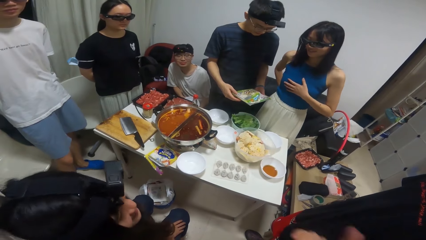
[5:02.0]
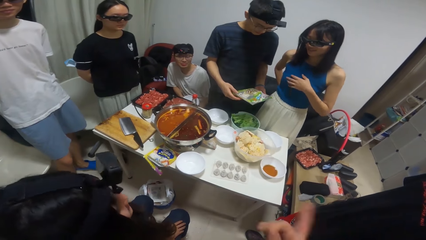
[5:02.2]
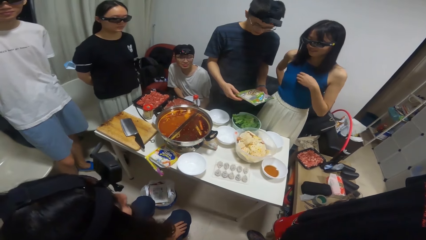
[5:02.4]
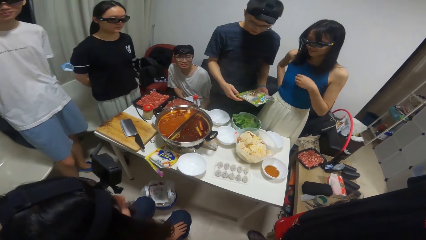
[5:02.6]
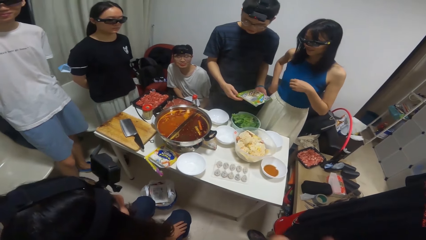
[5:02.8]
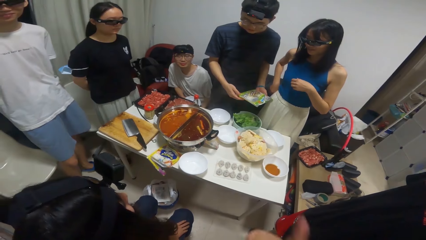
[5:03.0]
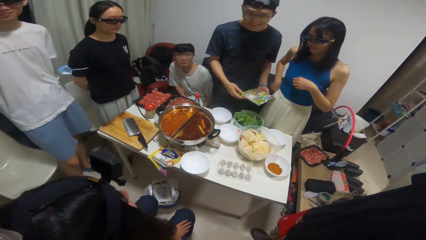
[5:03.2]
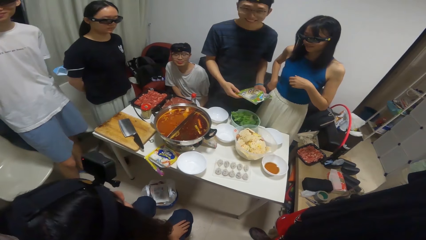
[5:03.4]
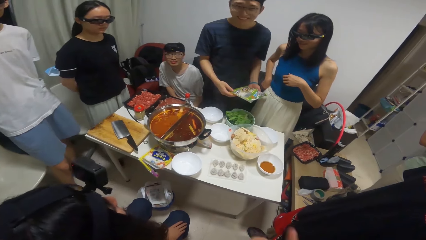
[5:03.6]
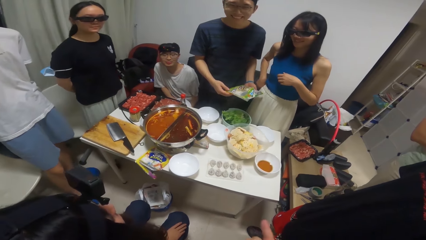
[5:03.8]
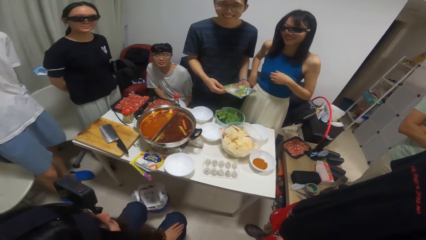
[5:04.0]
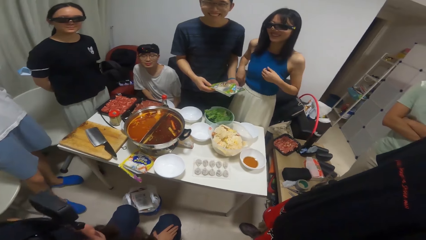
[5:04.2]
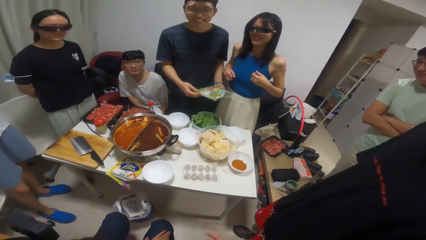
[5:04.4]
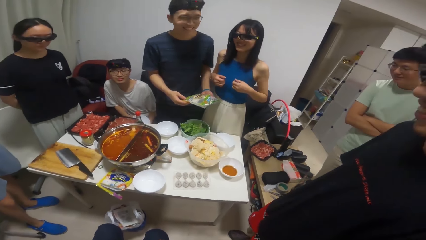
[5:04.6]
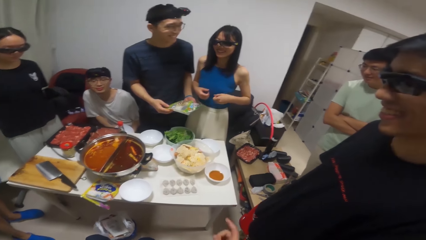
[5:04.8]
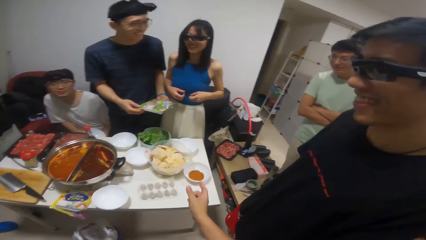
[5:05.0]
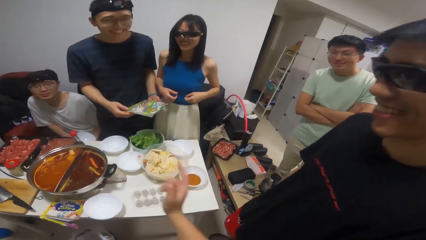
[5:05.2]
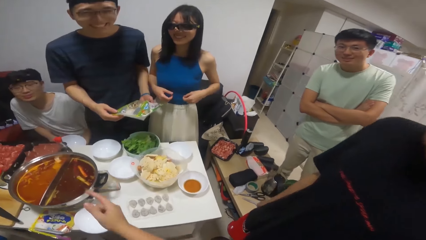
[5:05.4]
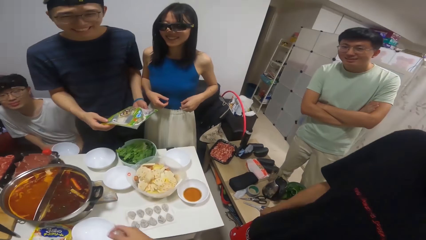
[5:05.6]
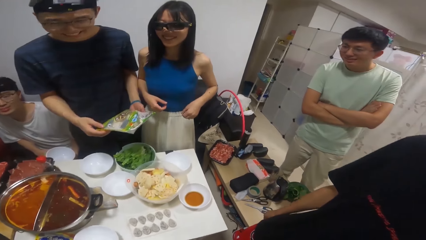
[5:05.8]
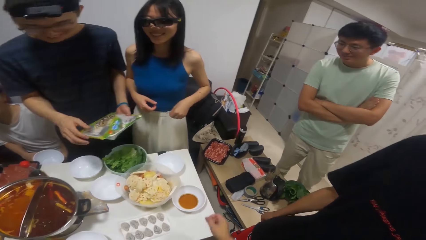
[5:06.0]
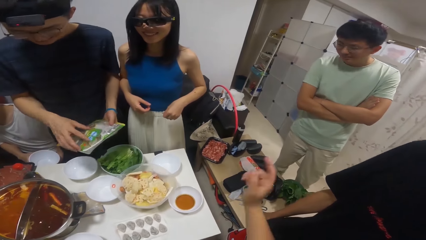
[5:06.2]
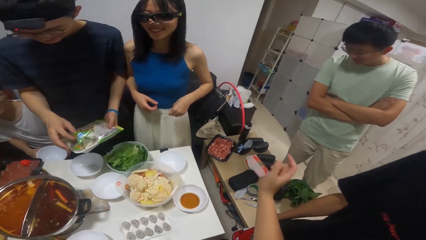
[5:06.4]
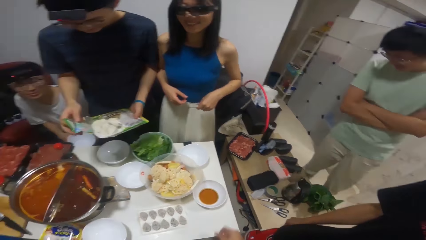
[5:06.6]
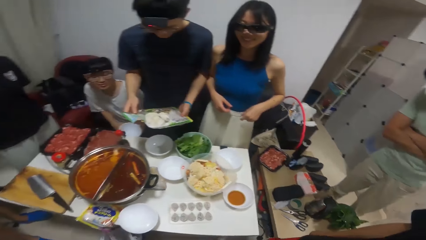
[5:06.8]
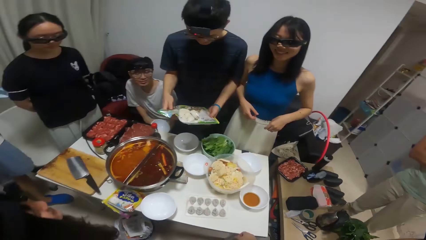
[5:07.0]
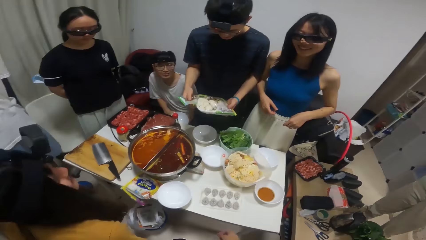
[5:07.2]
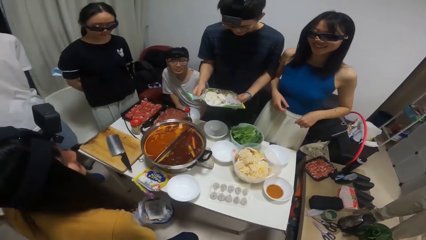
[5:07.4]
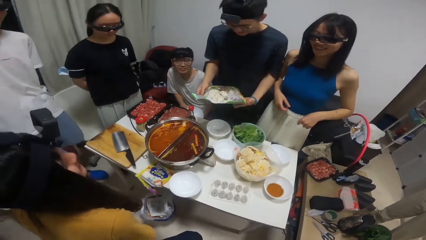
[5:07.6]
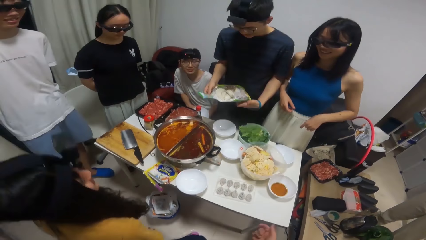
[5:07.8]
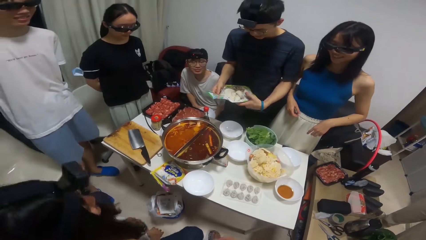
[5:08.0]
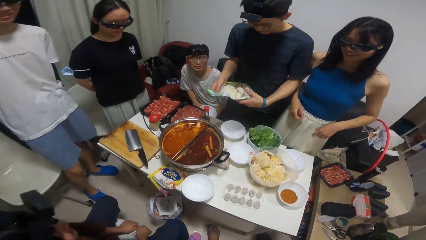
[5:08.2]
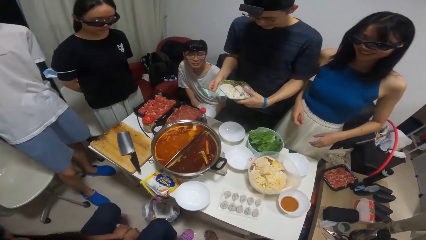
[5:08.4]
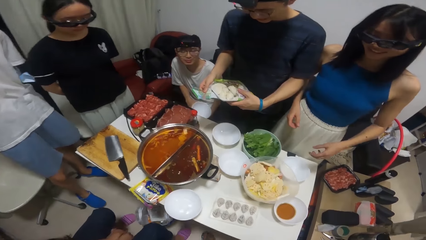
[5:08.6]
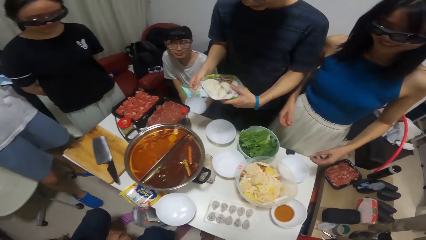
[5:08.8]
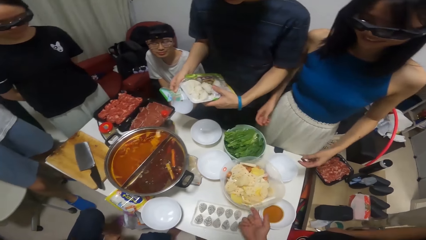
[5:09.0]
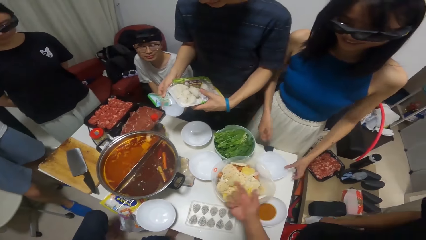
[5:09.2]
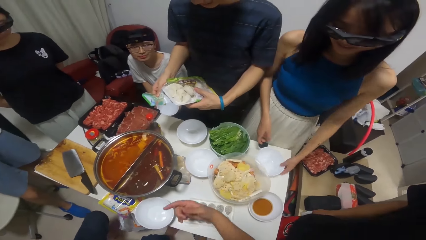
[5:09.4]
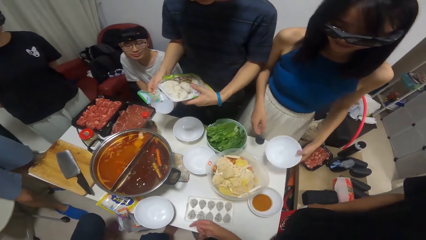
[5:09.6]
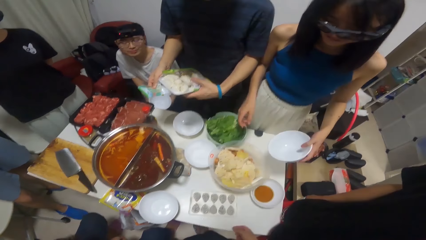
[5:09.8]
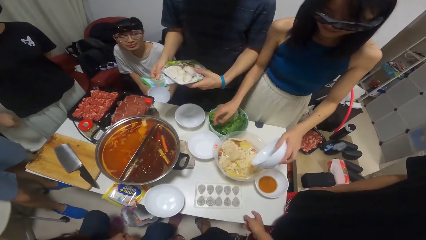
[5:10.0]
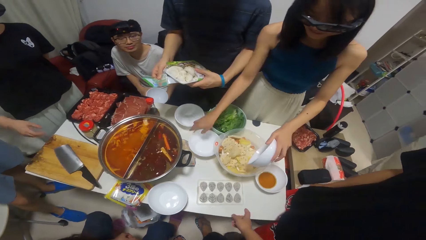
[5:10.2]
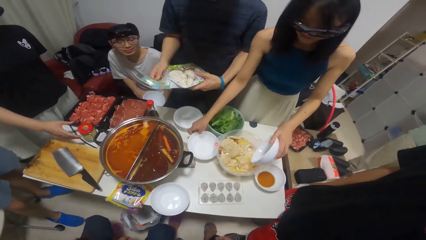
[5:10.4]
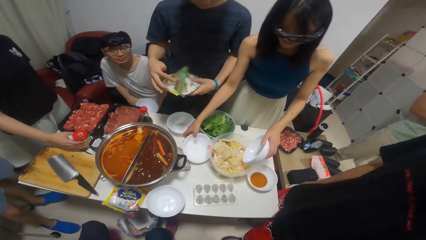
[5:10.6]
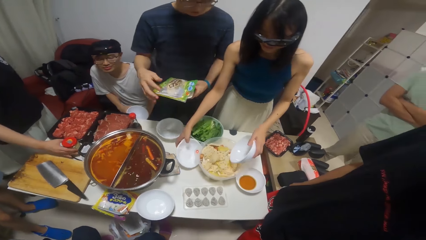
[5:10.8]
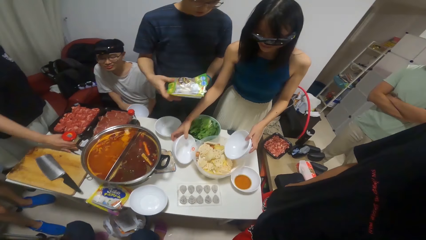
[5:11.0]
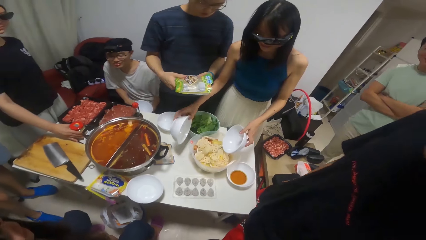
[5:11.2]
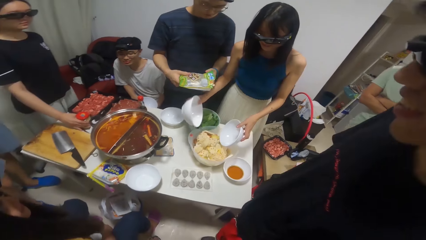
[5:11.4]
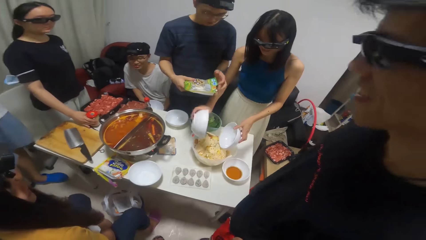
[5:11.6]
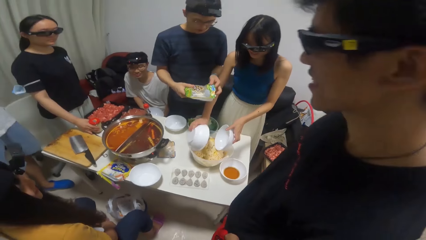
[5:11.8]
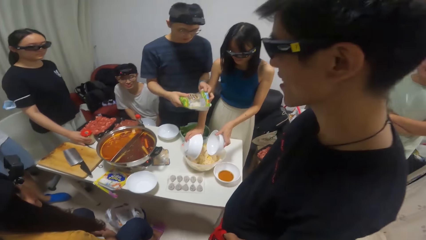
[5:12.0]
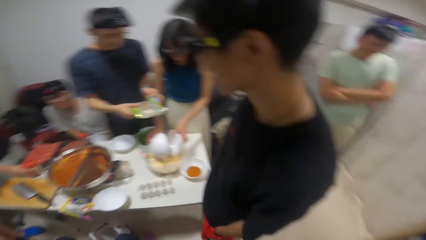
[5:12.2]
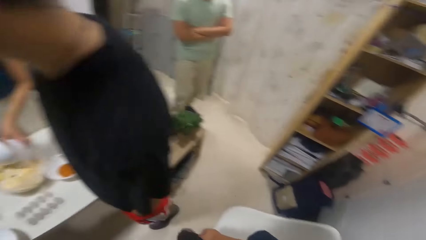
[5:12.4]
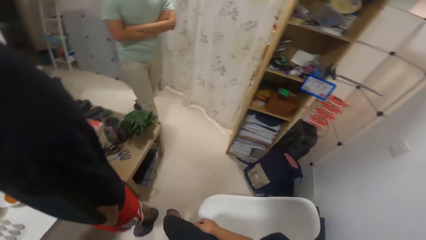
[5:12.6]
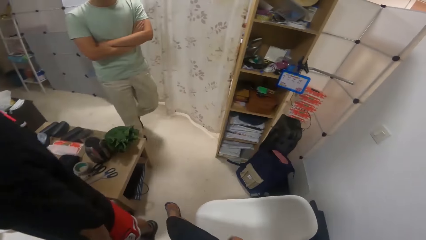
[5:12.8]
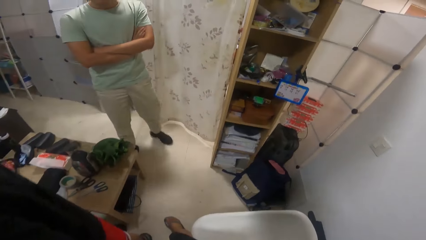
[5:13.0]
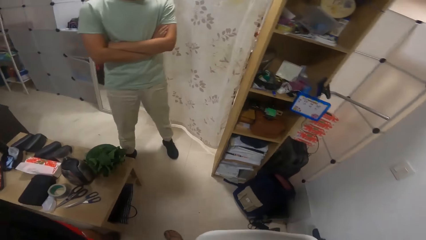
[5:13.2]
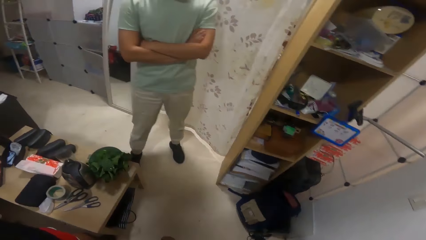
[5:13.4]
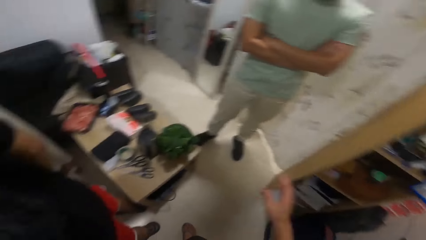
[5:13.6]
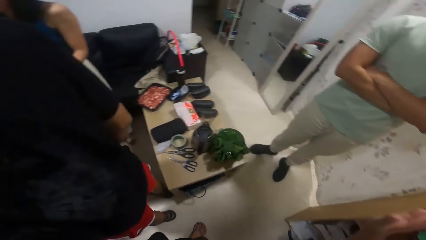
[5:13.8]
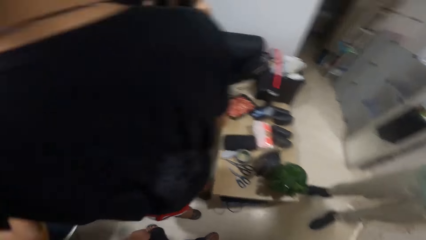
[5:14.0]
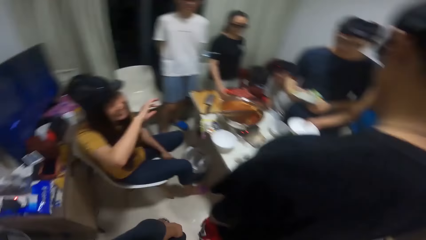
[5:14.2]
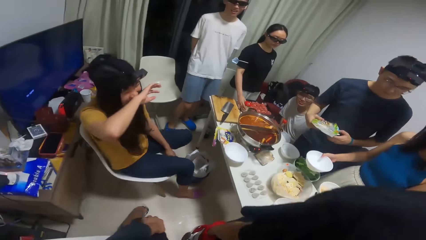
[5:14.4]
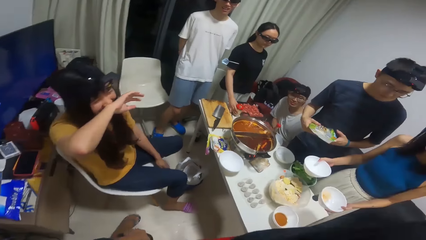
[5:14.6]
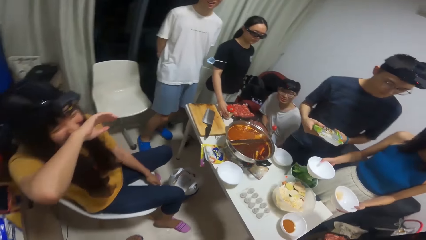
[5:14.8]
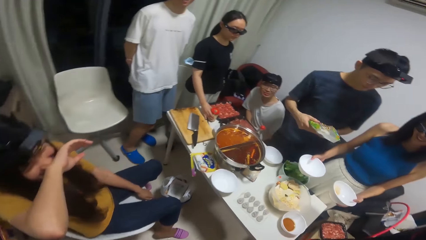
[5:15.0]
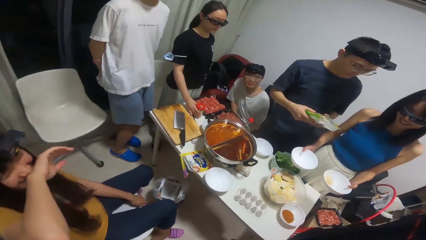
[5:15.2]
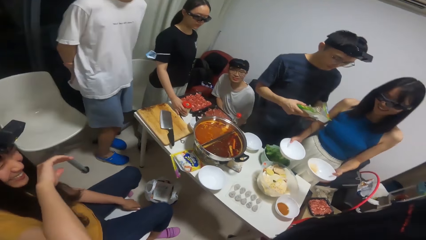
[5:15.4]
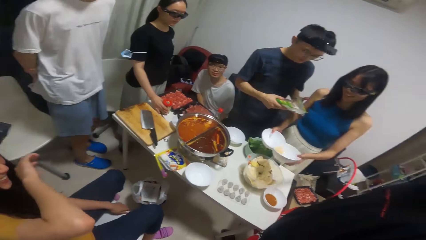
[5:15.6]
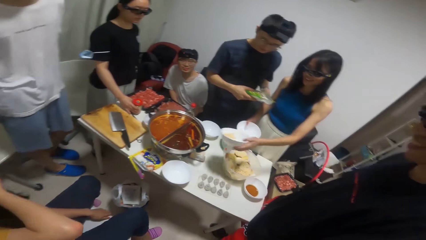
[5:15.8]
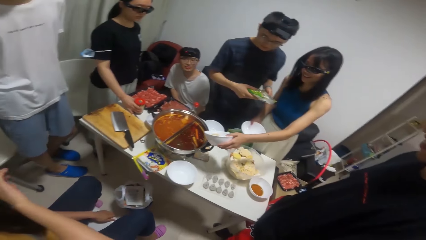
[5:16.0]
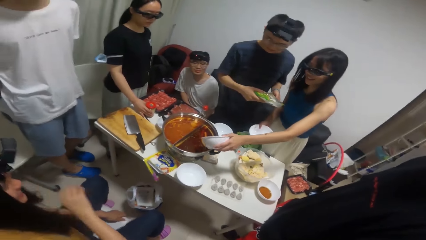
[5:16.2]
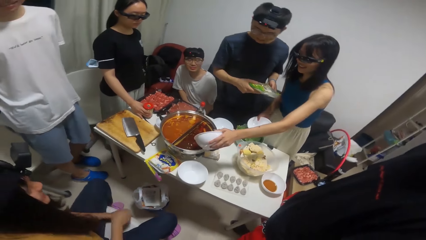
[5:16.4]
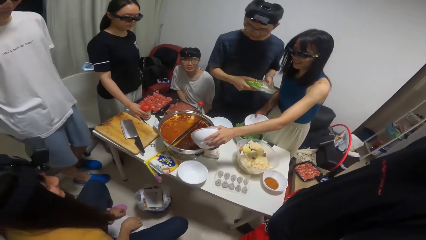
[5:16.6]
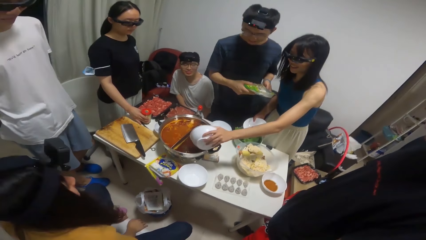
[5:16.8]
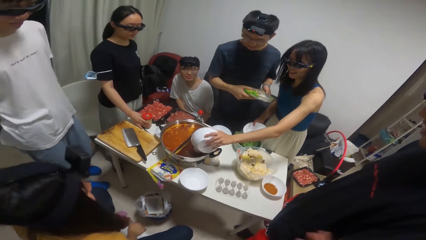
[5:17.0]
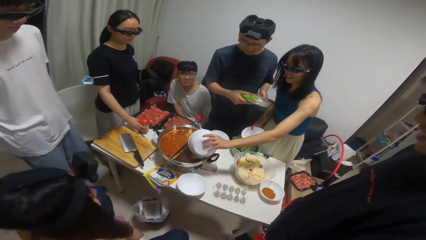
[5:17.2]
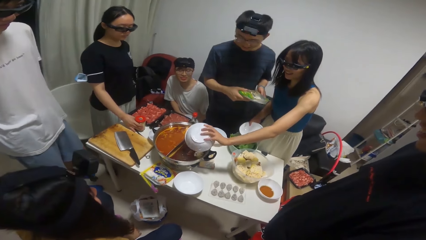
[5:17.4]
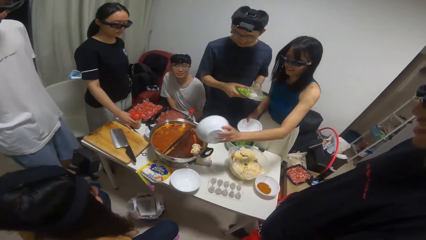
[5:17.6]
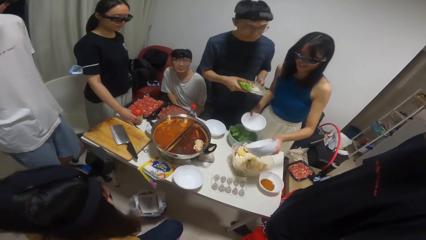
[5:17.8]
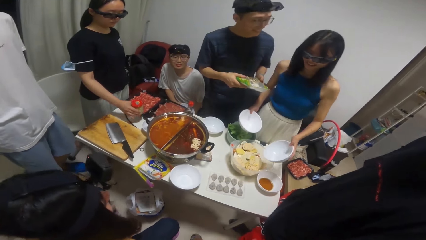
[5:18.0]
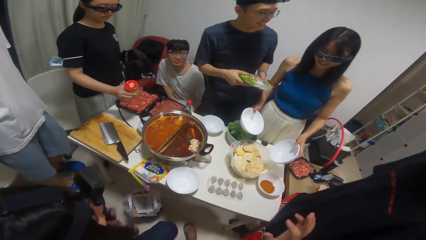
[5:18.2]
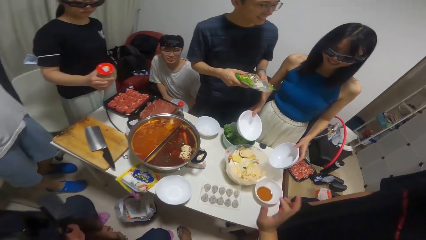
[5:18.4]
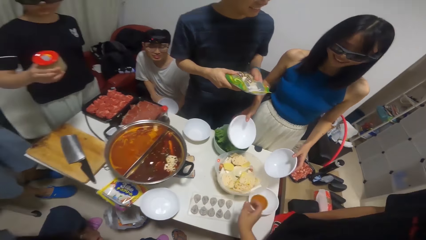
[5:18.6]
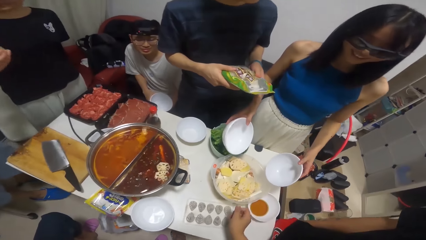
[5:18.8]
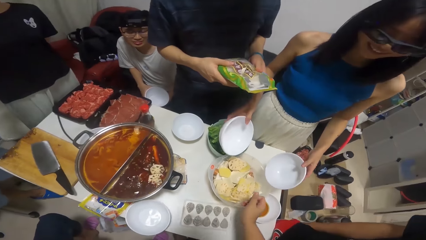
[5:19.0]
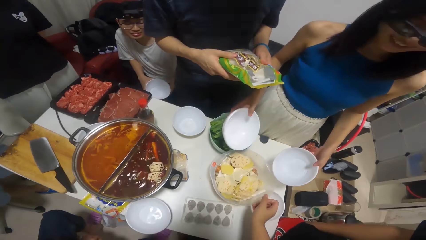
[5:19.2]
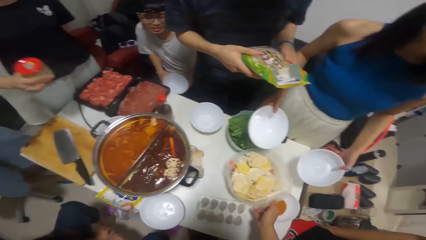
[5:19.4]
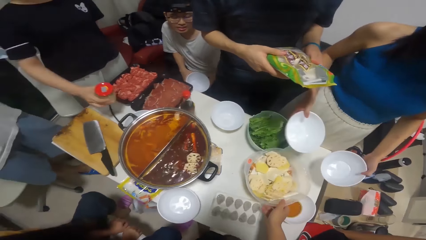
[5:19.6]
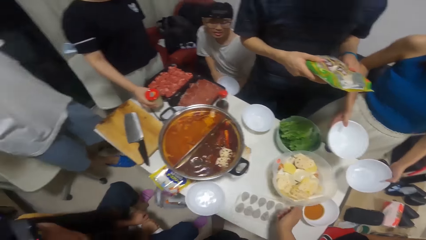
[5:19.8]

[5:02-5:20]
The camera wearer looks around. The man opens the packet of noodles. The woman lifts the plate from the table with her left hand. She lifts a plate from the table with her right hand. She scoops some cheese from a bowl of cheese and potatoes with the plate in her right hand into the plate in her left hand. She puts the cheese in the plate into the pot of soup on the cooker on the table. Another woman lifts a jar from the table.
